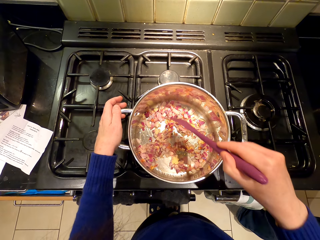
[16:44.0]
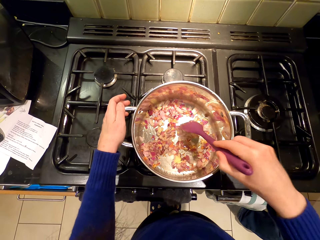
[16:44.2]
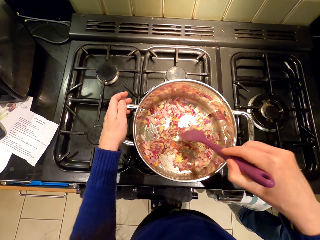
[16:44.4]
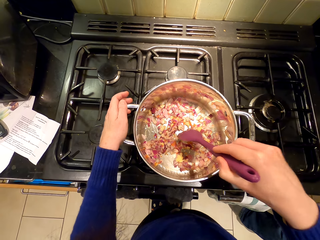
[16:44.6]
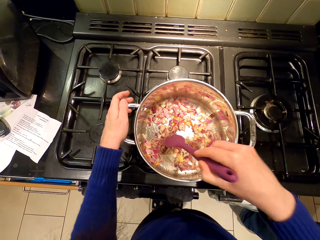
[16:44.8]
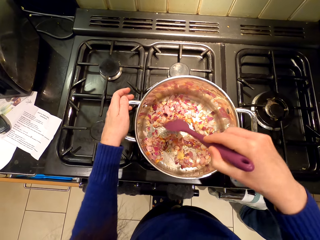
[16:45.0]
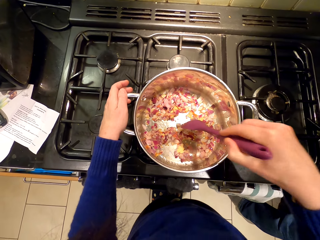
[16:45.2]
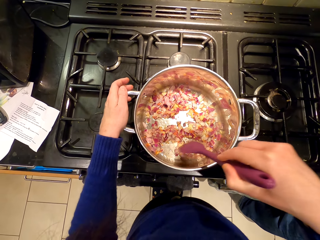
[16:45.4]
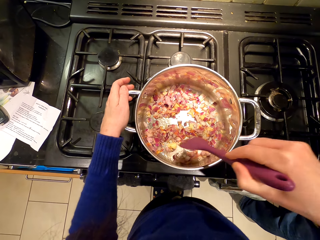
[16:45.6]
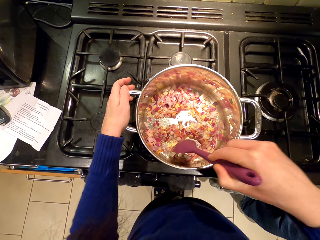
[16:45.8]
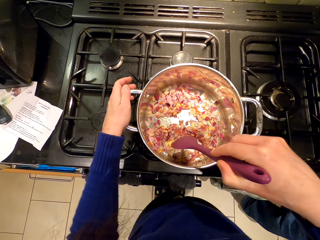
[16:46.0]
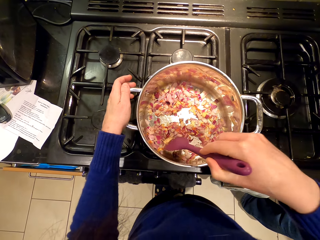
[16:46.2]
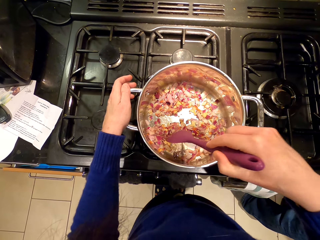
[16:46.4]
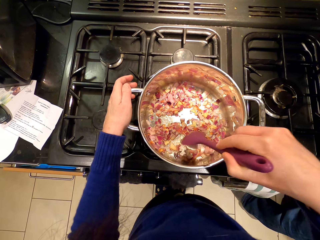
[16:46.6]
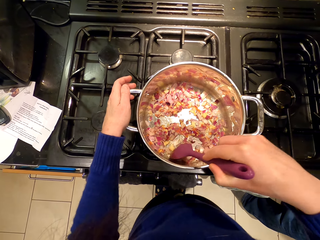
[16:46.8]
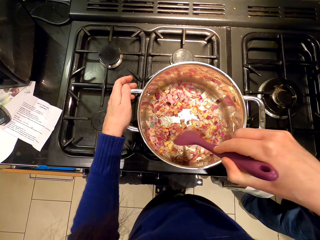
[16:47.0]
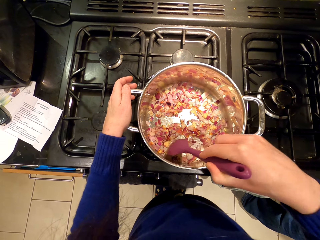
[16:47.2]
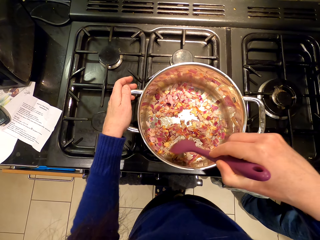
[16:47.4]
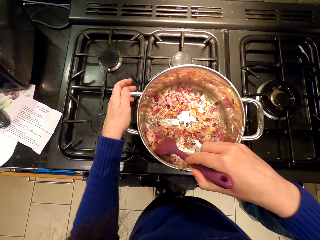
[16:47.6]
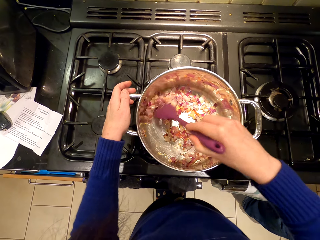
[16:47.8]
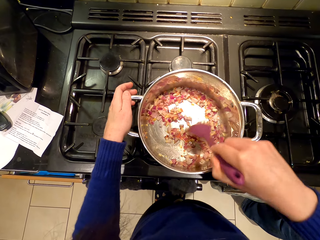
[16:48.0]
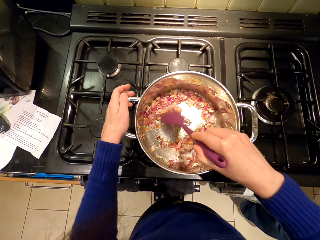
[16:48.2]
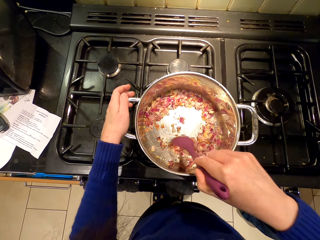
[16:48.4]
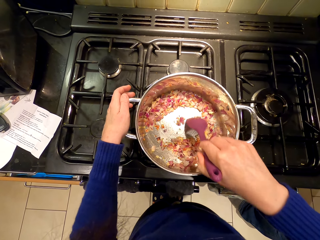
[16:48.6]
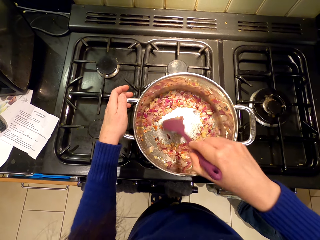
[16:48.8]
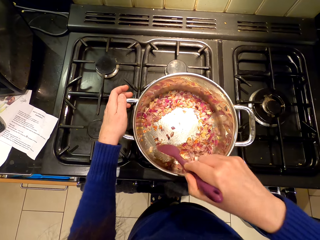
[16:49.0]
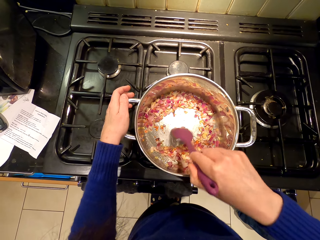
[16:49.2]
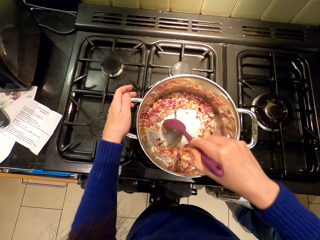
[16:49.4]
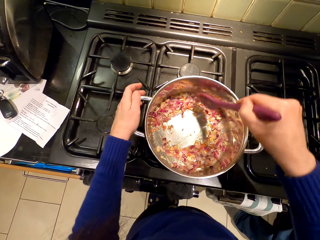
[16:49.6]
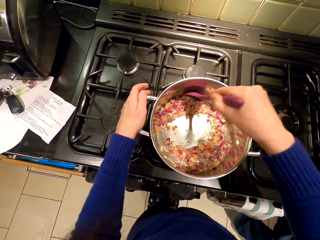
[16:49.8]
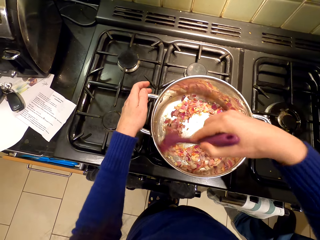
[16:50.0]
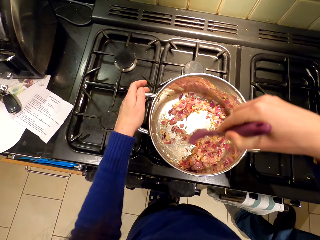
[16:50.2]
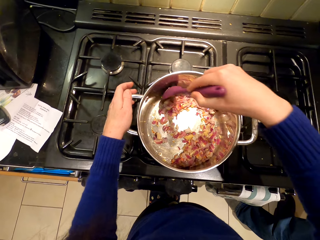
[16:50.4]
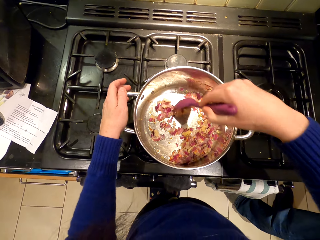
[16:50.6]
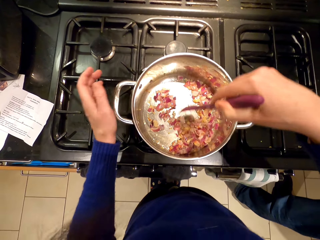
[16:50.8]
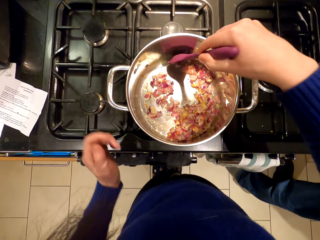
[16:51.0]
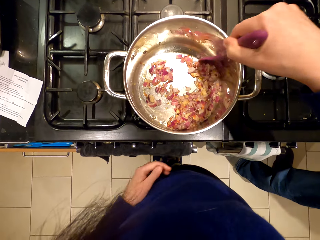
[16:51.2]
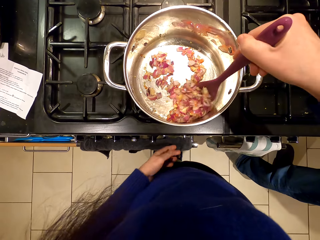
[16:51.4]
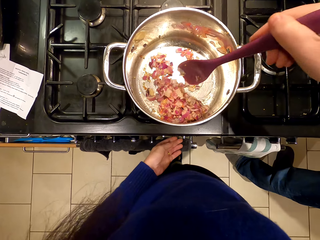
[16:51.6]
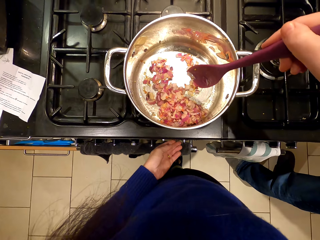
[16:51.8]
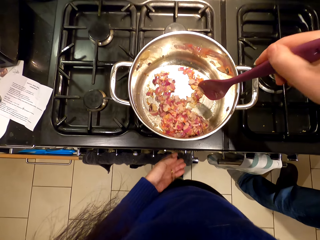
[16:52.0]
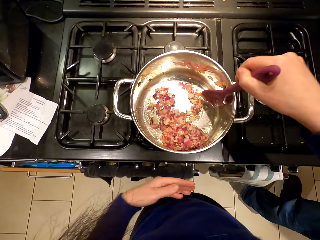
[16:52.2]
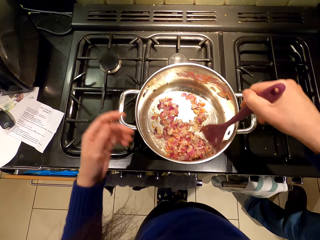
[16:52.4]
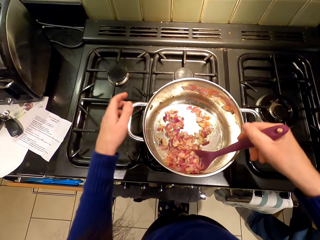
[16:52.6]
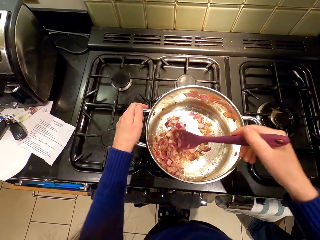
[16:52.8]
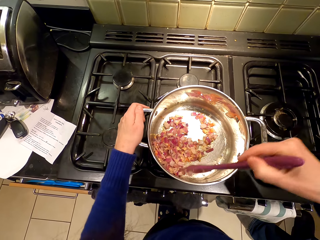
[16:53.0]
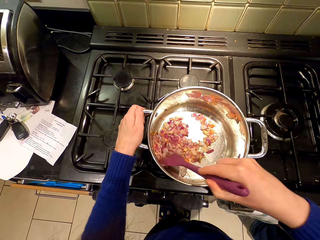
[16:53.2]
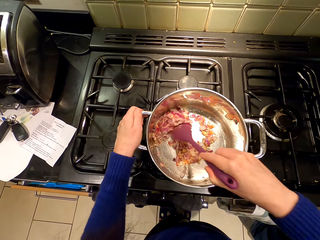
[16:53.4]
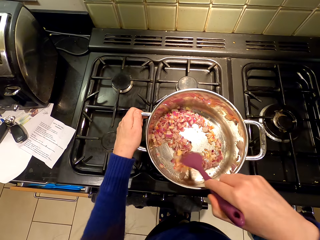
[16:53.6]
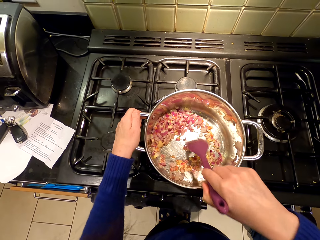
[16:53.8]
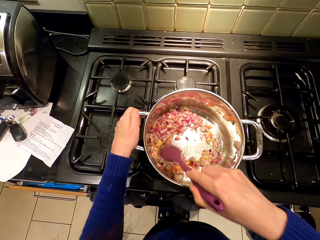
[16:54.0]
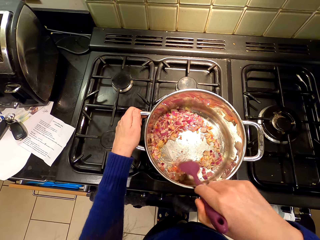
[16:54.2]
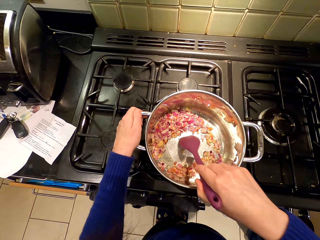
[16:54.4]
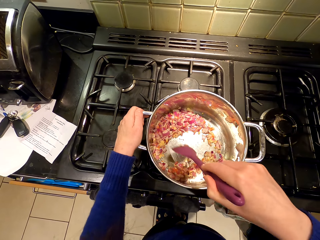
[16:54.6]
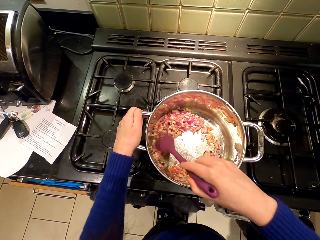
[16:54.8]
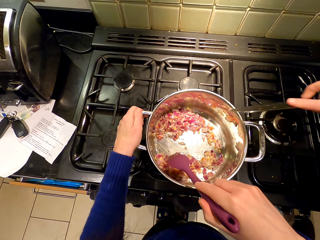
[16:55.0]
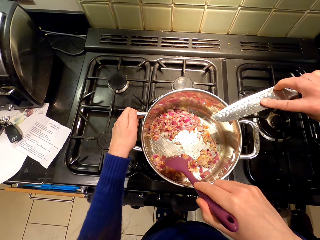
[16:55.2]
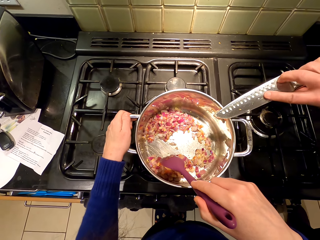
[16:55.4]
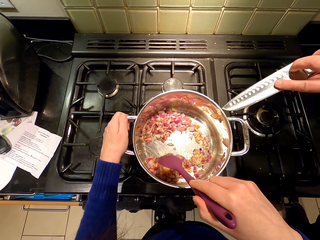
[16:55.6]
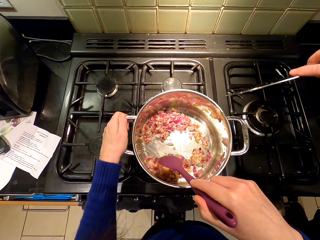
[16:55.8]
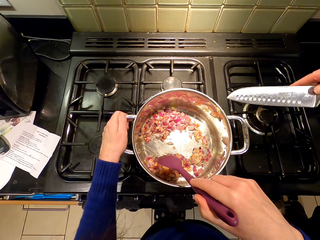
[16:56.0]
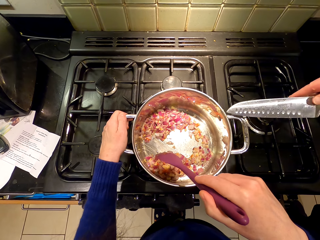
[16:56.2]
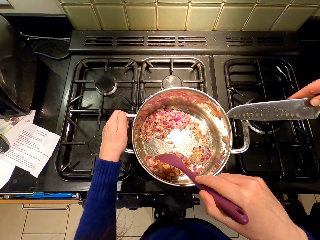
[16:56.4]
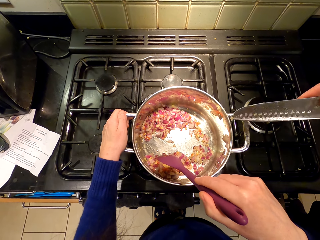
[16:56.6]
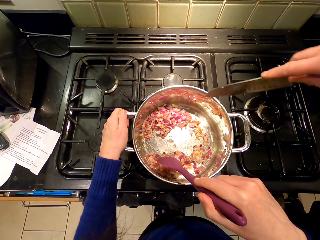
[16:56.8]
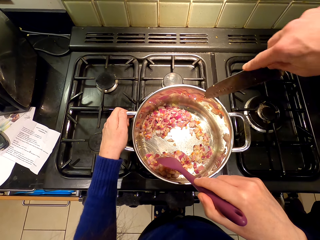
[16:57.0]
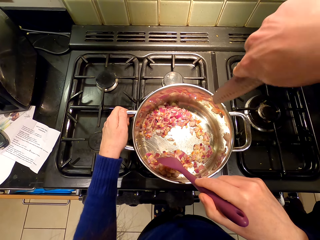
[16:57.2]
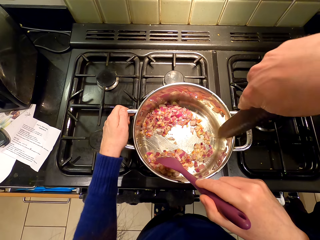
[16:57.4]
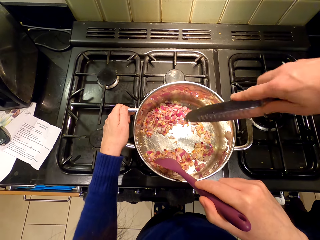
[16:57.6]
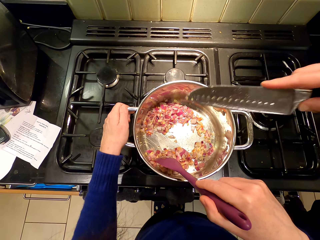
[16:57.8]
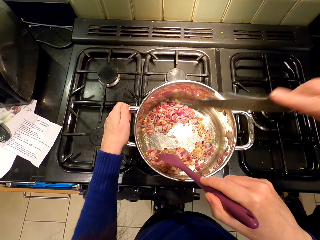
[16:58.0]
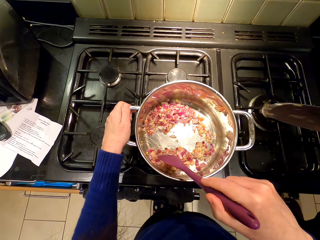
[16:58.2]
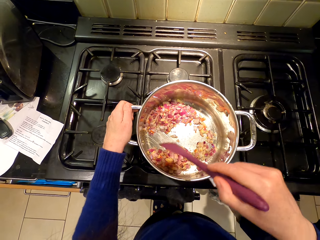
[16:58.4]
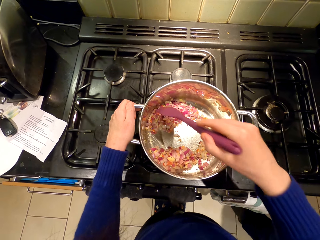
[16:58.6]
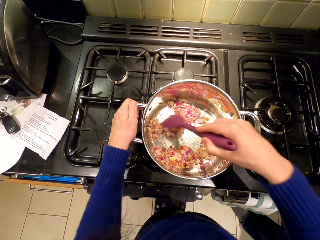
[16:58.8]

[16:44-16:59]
The camera wearer stirs the onion. They pound the onions and stir the onions. They operate the stove and stir the onion. A person wipes the knife on the cooking pot. The person puts garlic in the cooking pot. The camera wearer stares at the onions.

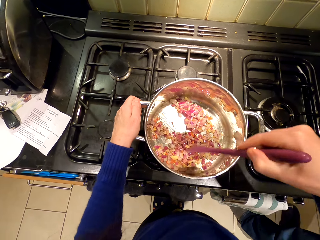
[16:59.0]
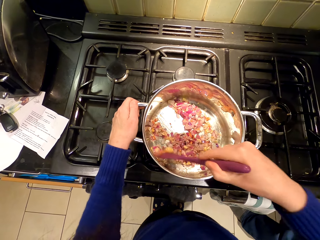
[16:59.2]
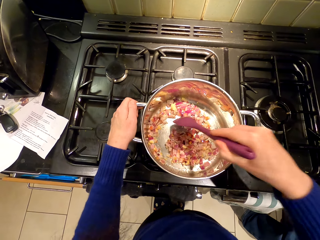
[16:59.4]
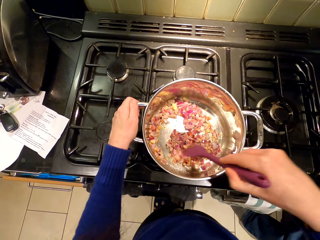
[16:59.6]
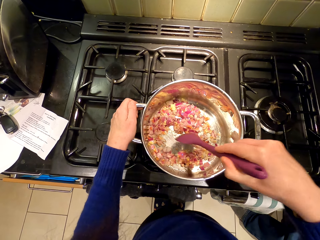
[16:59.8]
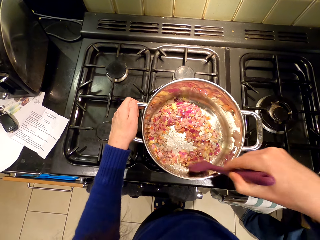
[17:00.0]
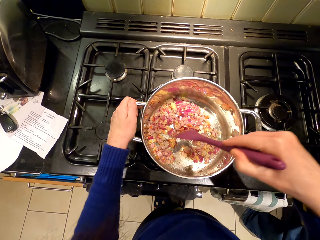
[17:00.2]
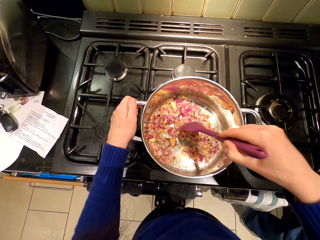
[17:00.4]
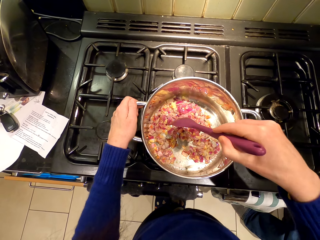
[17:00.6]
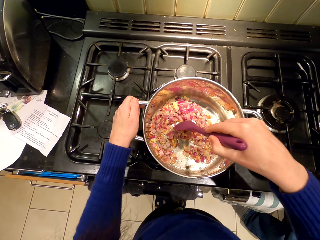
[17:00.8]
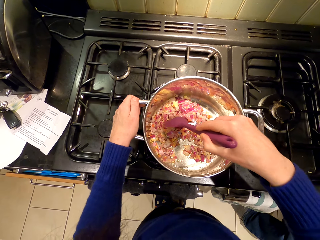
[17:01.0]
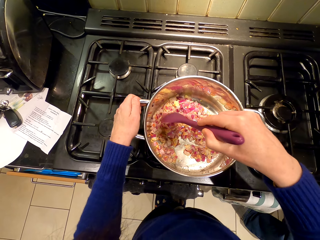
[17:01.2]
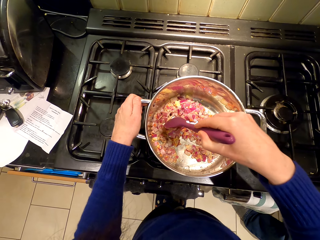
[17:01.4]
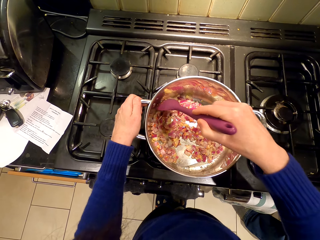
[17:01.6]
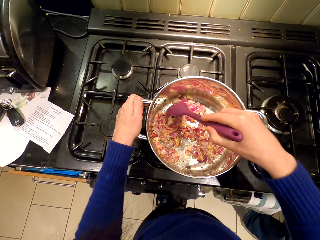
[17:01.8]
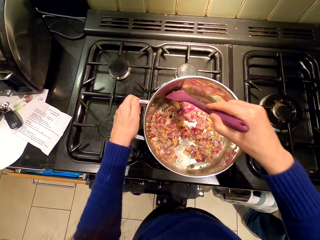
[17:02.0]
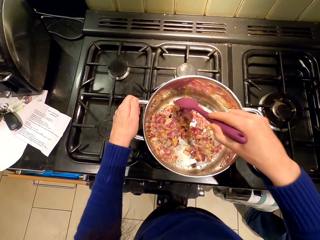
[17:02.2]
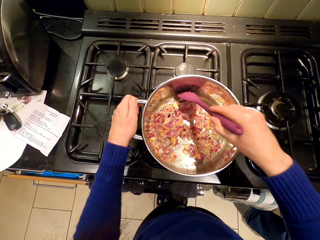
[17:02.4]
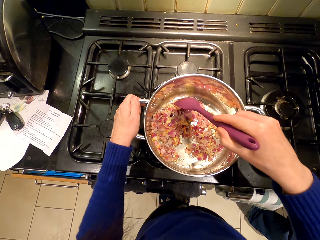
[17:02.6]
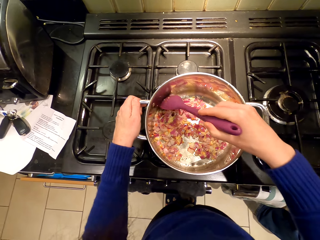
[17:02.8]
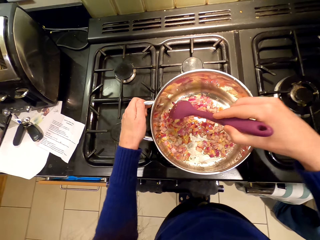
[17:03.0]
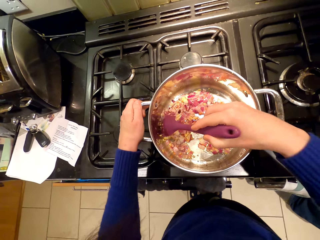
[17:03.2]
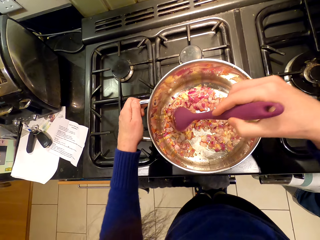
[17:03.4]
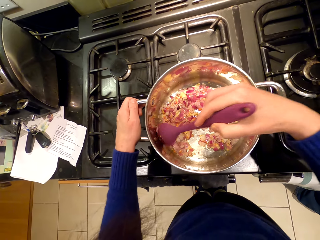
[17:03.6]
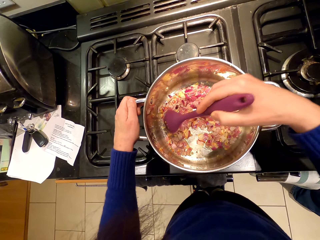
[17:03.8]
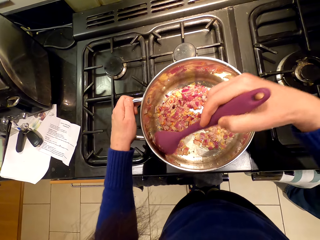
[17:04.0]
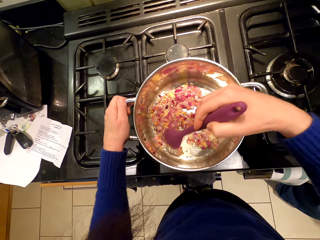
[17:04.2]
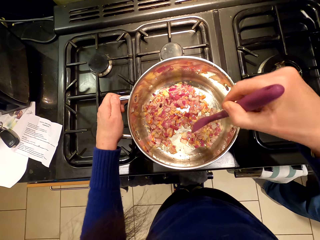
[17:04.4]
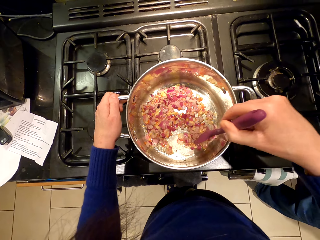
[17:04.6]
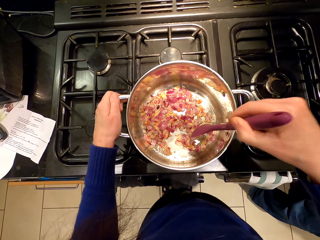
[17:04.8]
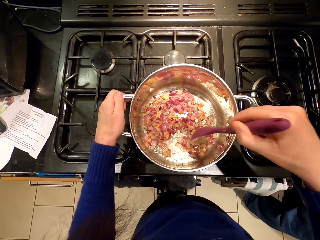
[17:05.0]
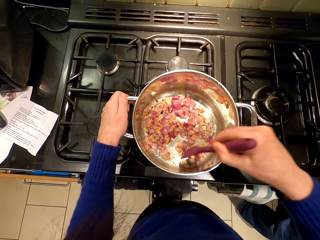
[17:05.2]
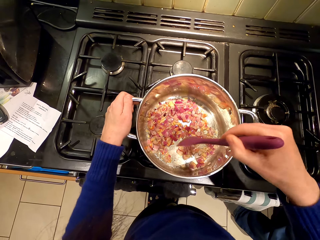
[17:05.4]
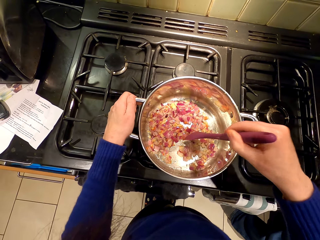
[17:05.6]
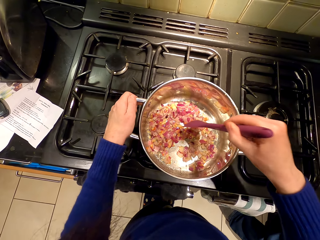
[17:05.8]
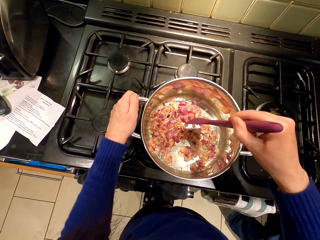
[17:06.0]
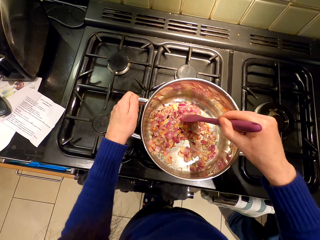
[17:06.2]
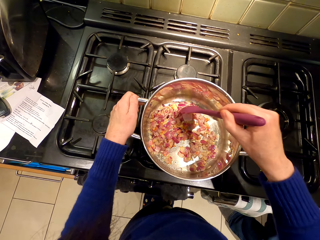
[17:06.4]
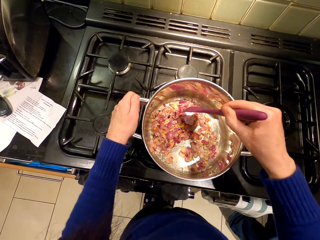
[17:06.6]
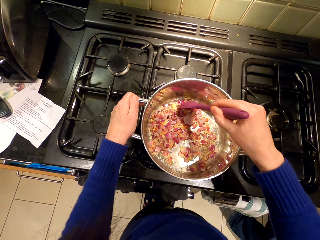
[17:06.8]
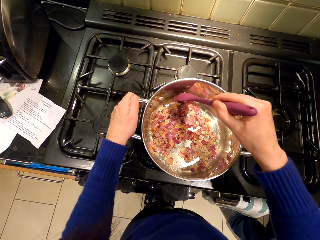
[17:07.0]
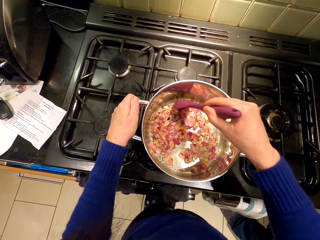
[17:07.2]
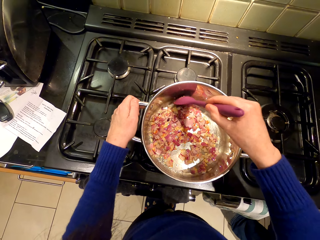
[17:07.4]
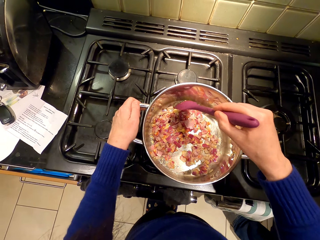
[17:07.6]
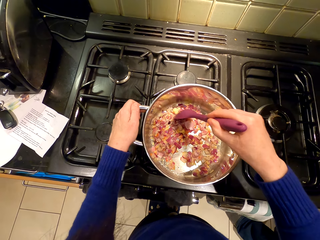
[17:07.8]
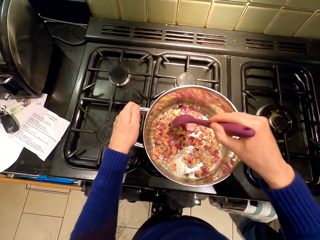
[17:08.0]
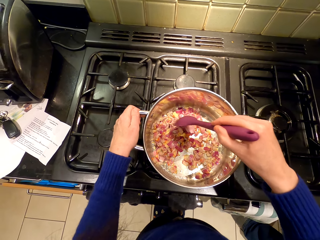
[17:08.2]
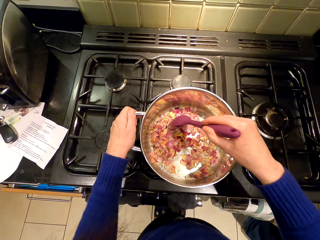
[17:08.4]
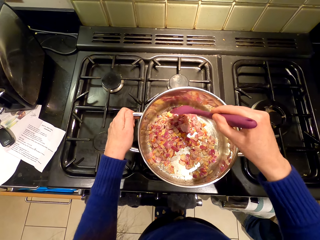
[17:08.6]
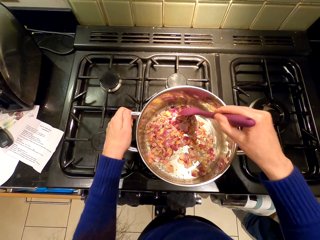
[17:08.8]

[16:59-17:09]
The camera wearer stirs the onions. They pound the onions.
